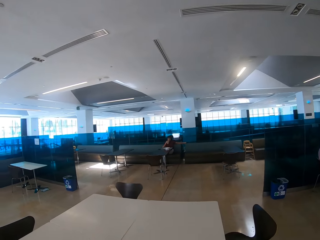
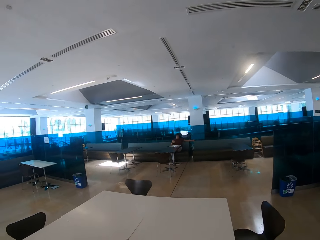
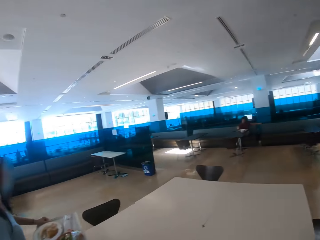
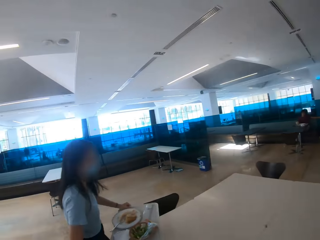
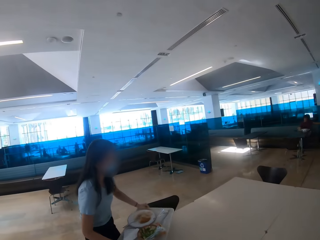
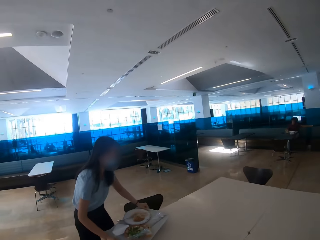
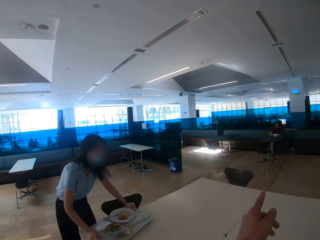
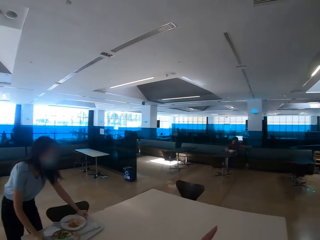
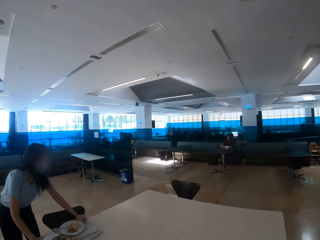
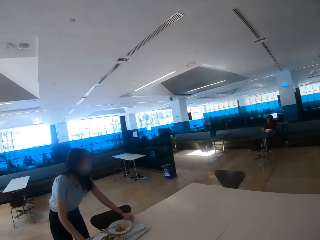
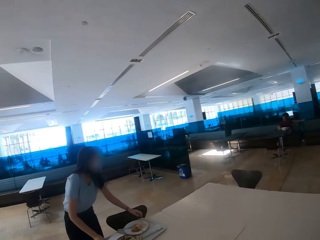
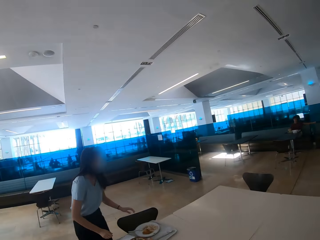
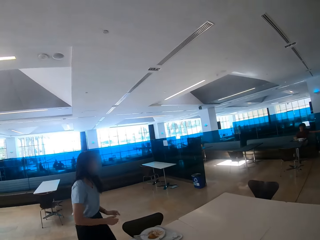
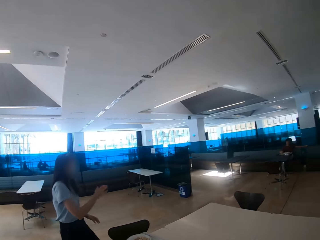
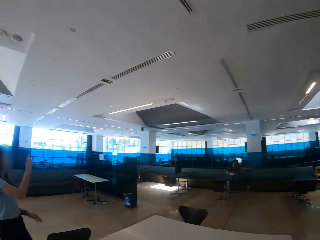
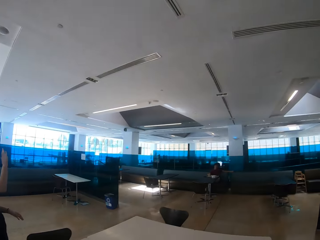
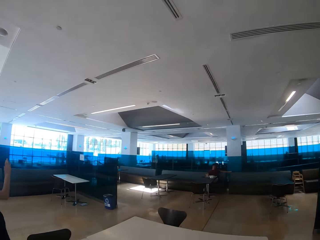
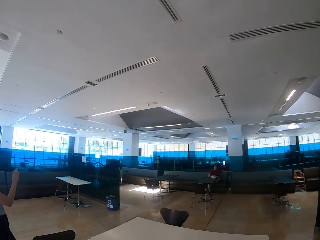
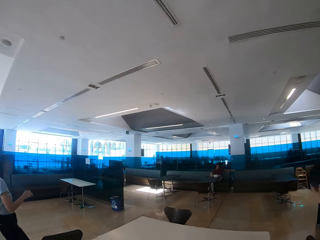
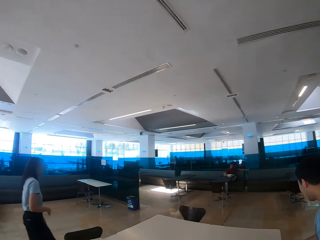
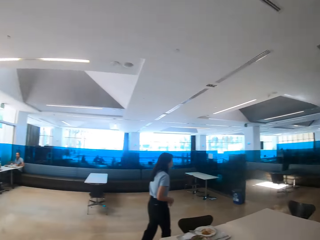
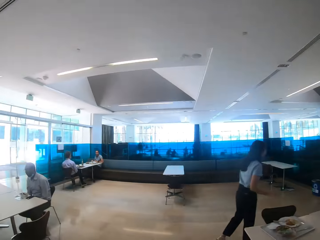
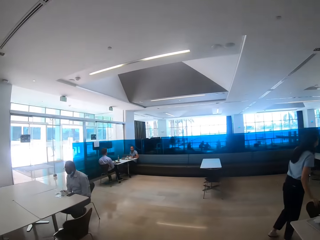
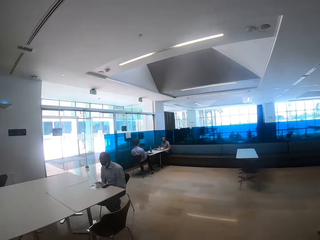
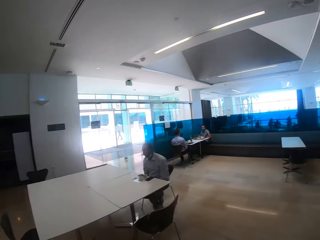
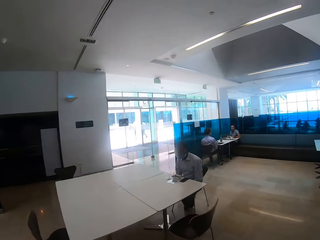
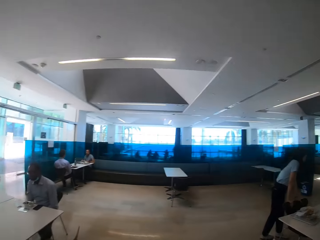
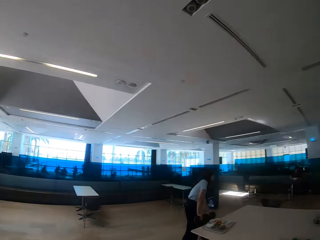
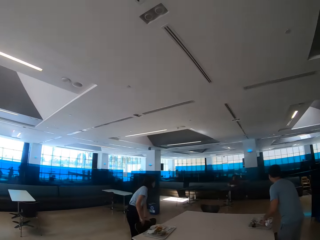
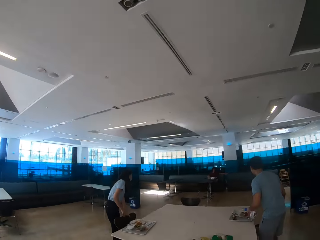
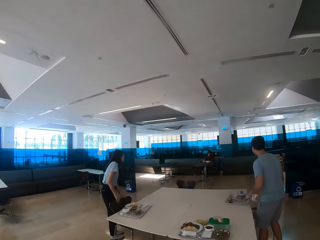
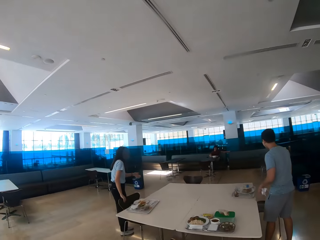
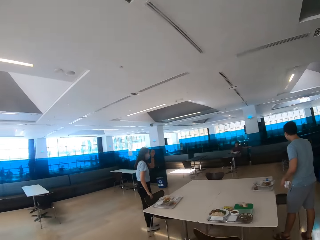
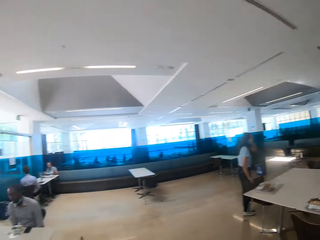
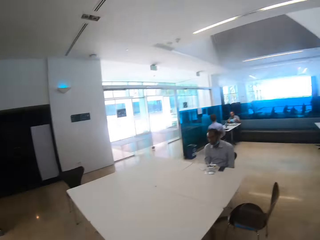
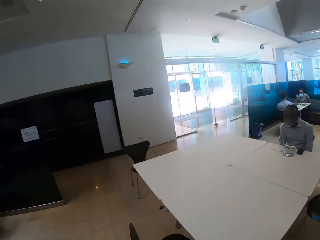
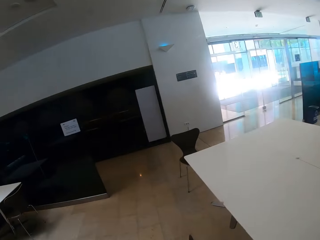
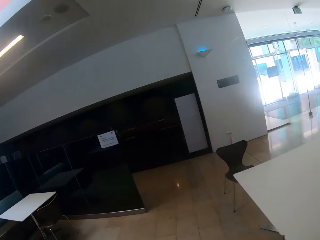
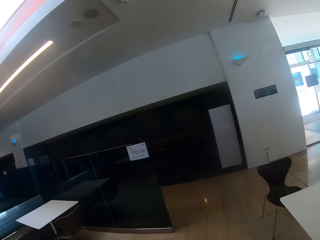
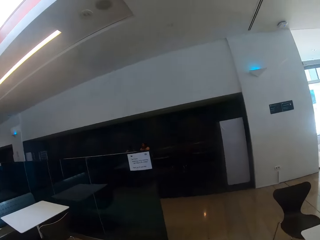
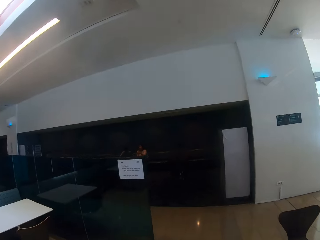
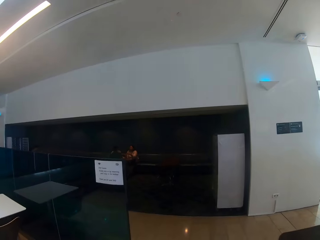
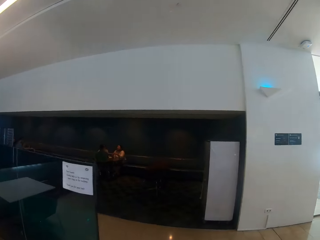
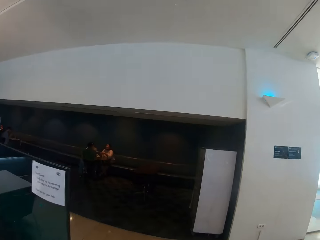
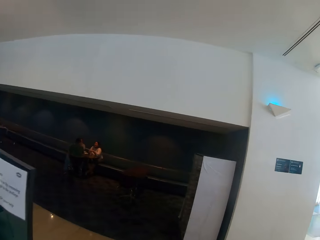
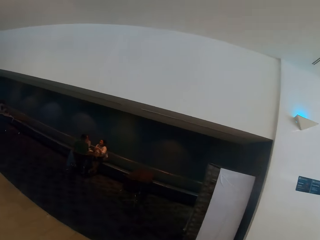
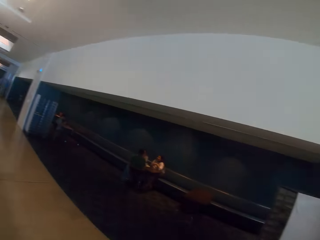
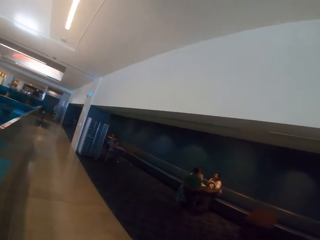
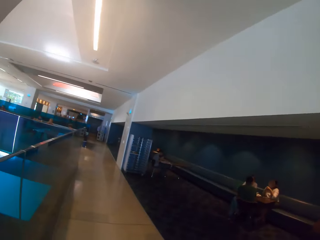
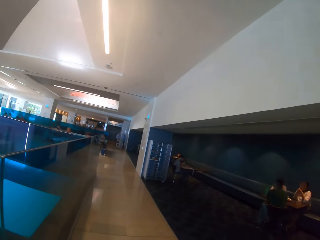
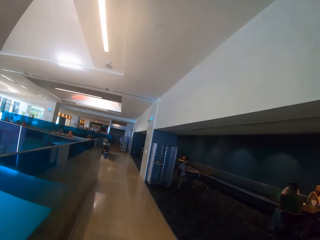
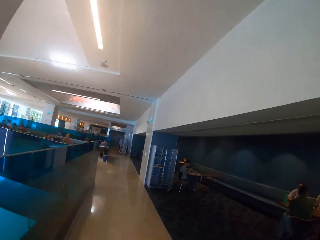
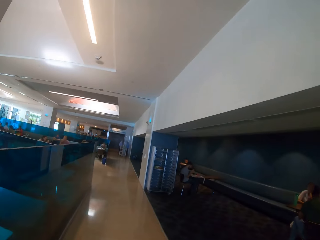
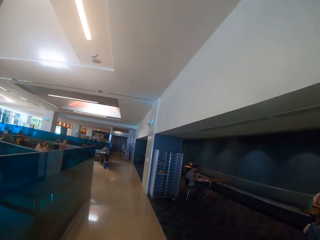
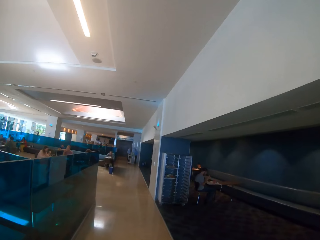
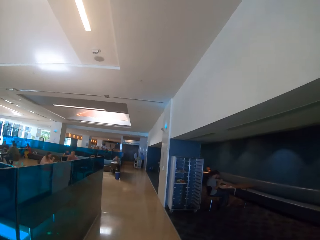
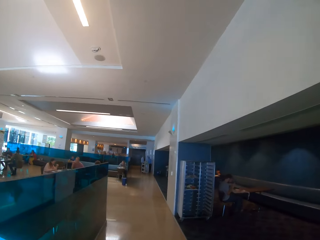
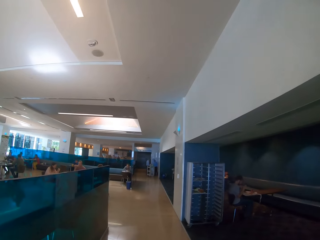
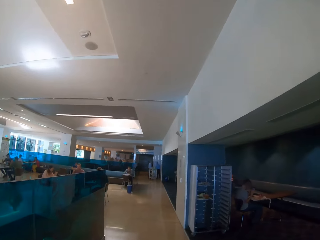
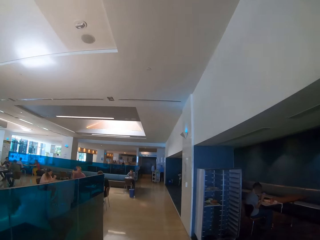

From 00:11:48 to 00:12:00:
A person puts the tray on the table. The person walks across the restaurant. Another person sits across the restaurant. The camera wearer looks around the restaurant. They walk across the restaurant.

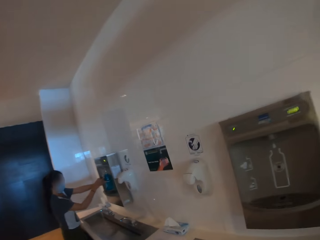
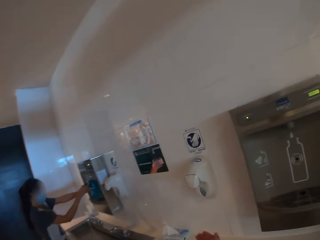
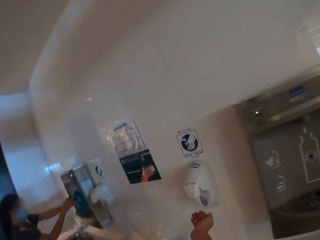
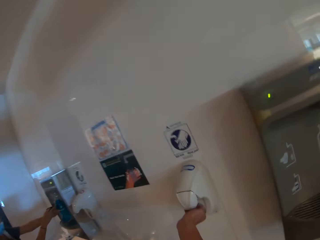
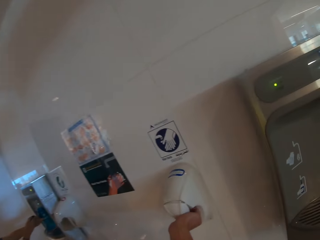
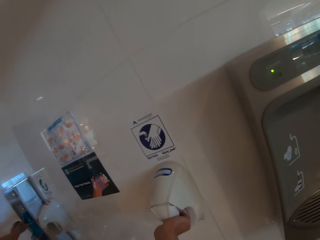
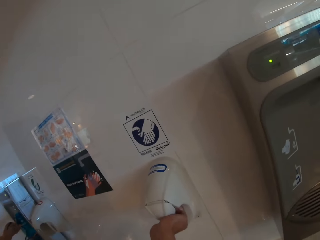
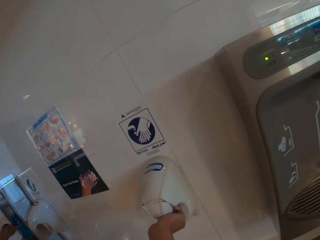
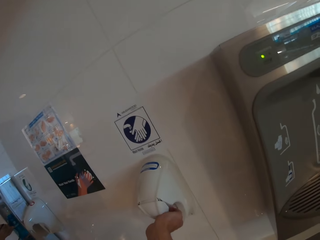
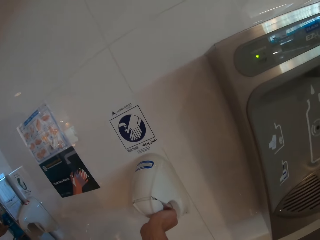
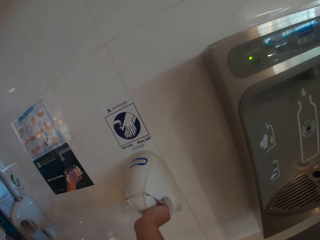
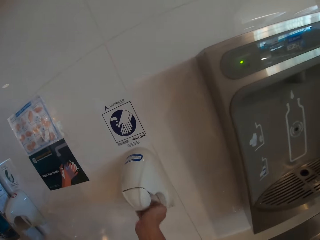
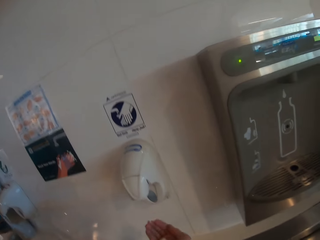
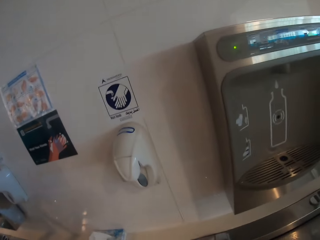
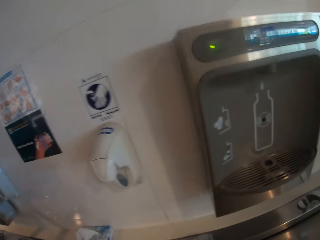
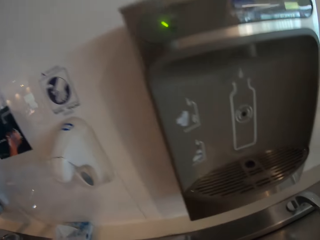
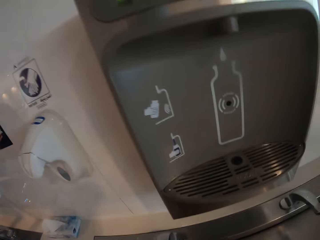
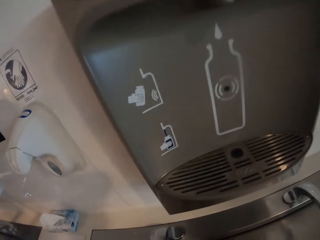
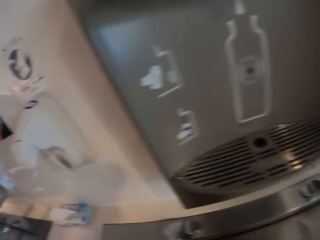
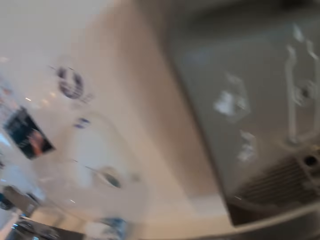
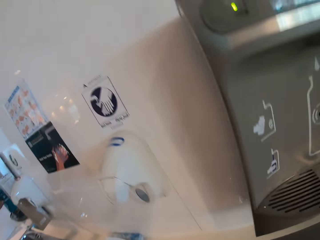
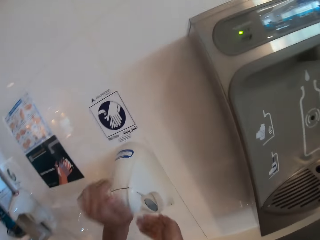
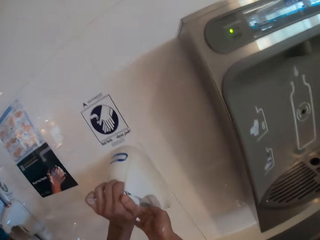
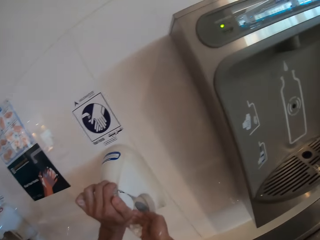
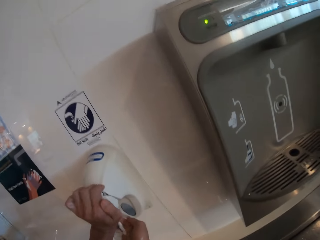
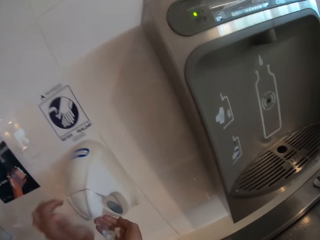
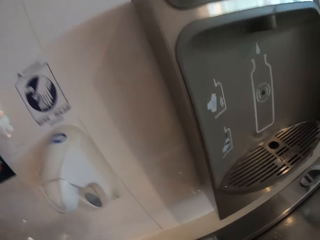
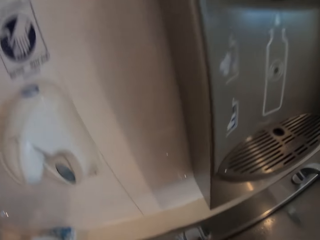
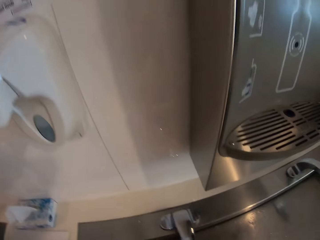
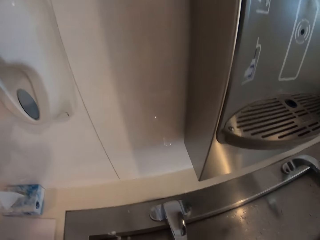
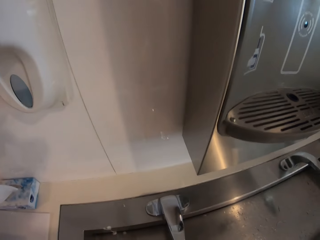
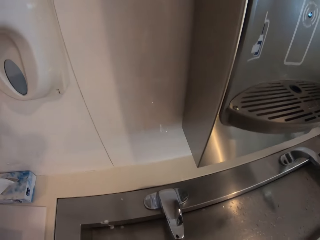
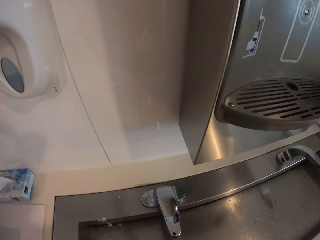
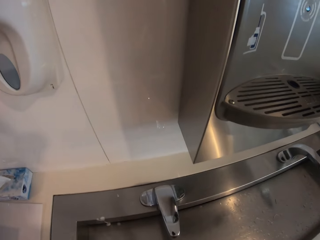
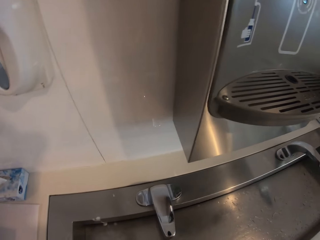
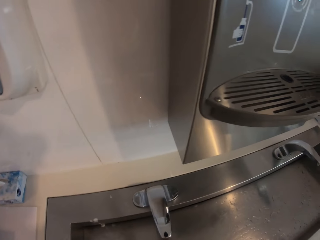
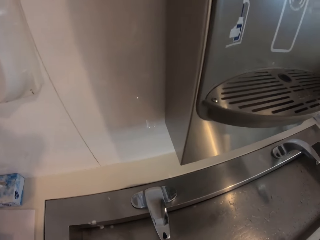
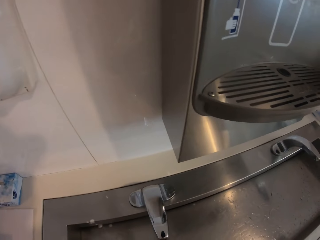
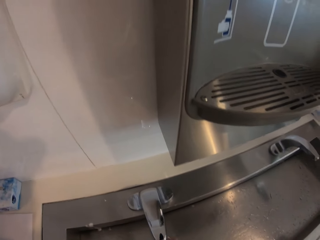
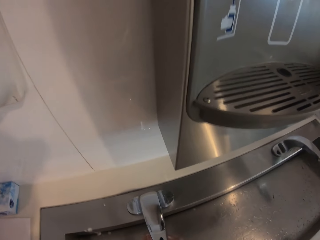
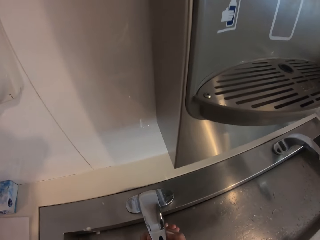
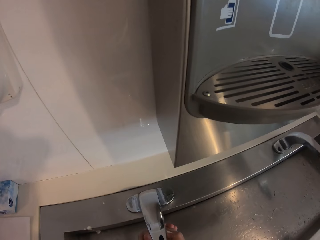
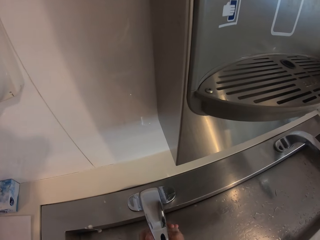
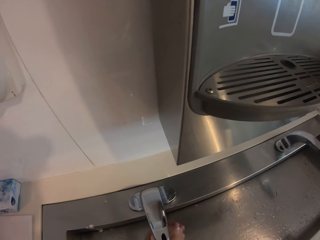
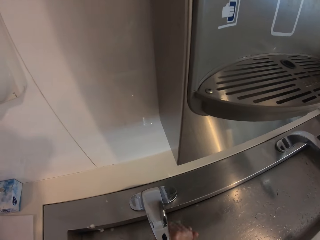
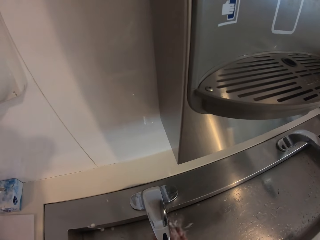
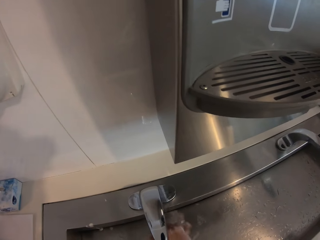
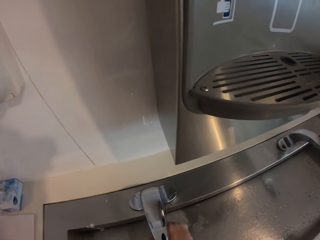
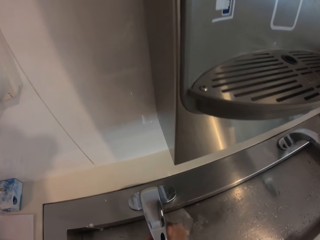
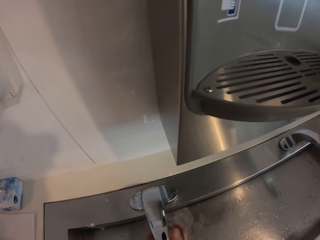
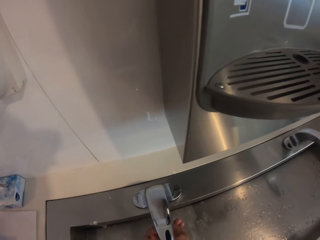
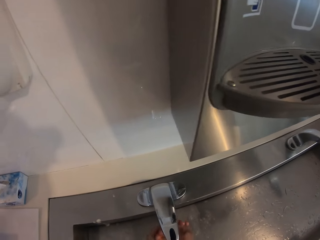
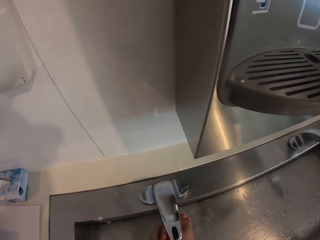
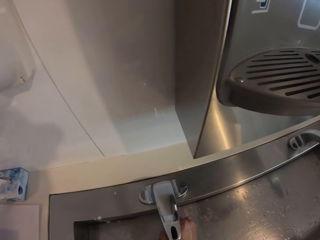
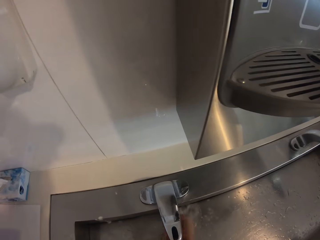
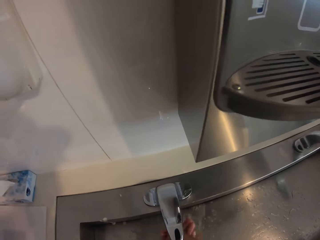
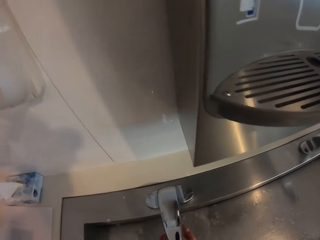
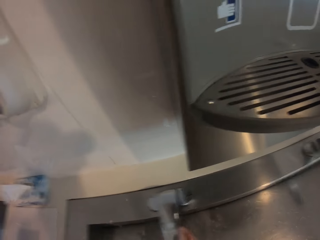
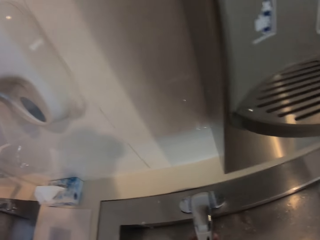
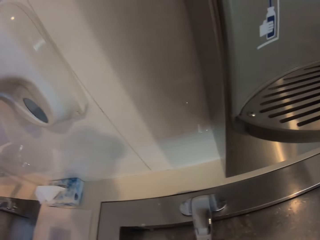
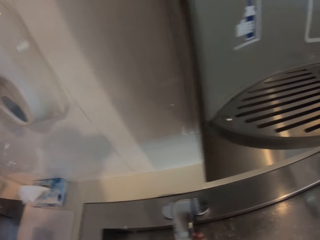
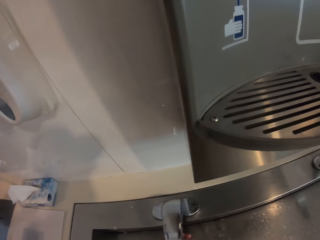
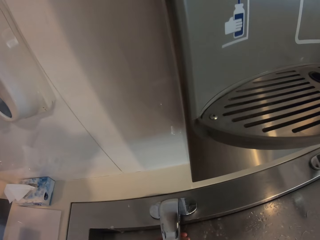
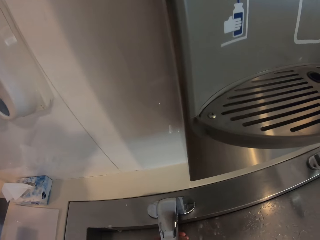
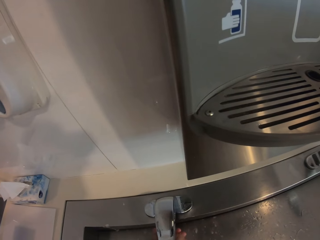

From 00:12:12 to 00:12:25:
A person puts soap on her hands from the soap machine. The camera wearer washes his hands. He puts his hand on the soap machine. He washes his hands on the tap.
